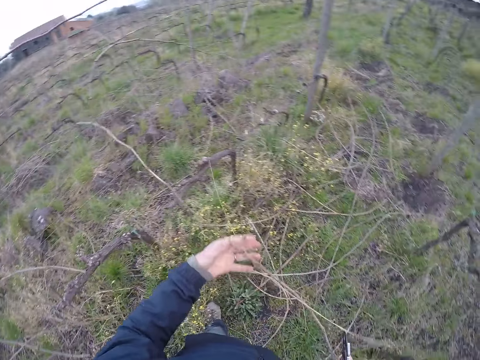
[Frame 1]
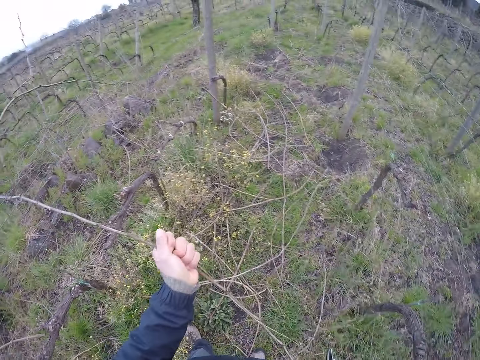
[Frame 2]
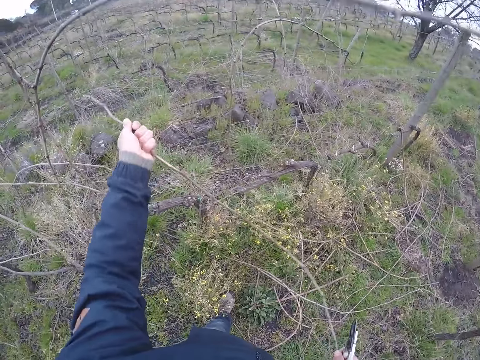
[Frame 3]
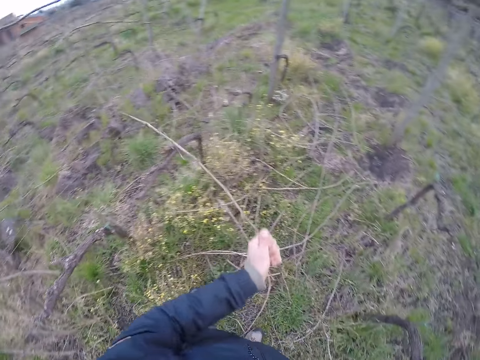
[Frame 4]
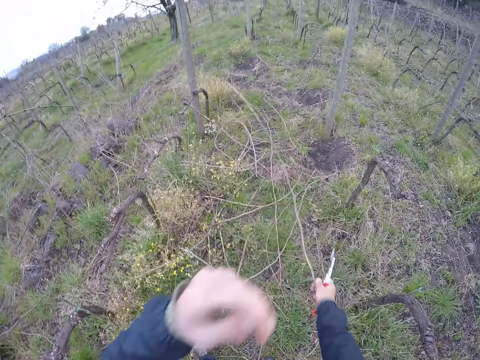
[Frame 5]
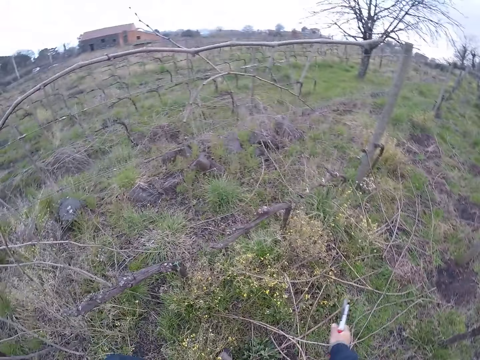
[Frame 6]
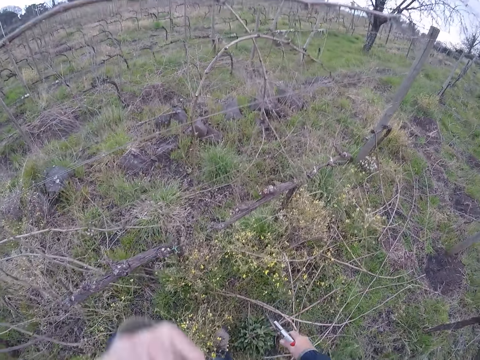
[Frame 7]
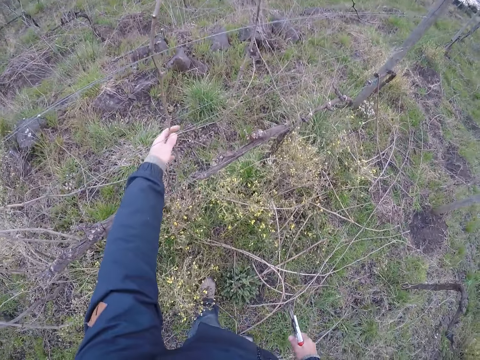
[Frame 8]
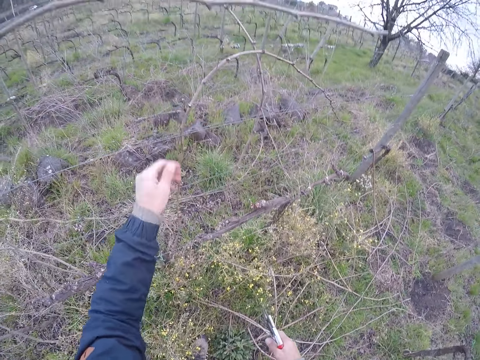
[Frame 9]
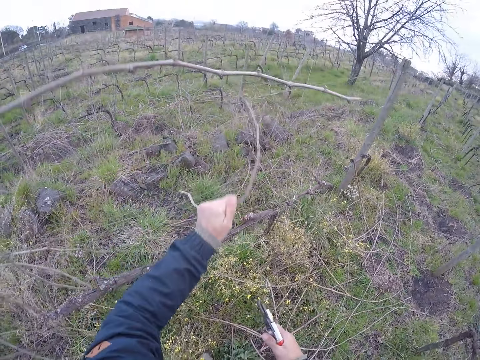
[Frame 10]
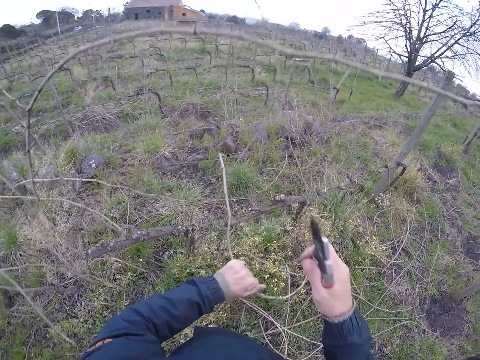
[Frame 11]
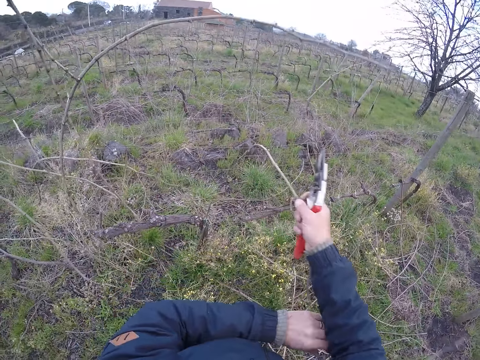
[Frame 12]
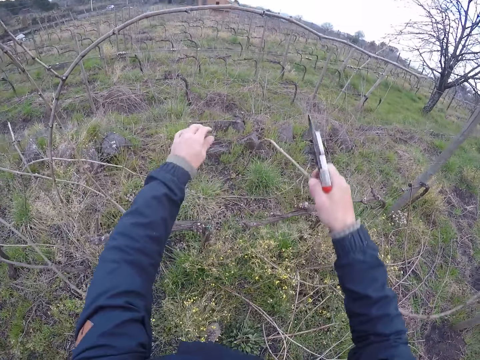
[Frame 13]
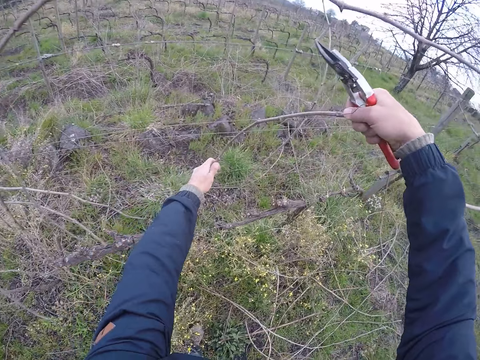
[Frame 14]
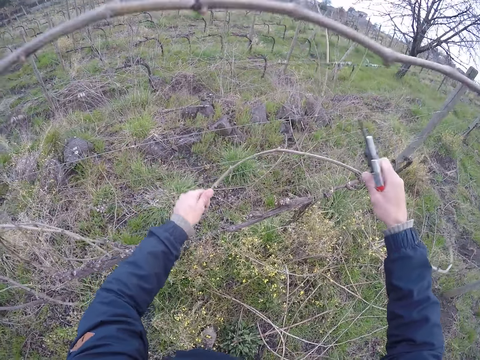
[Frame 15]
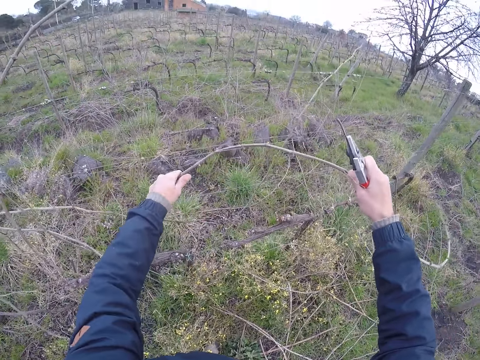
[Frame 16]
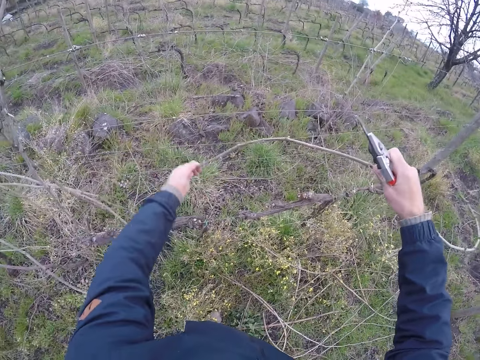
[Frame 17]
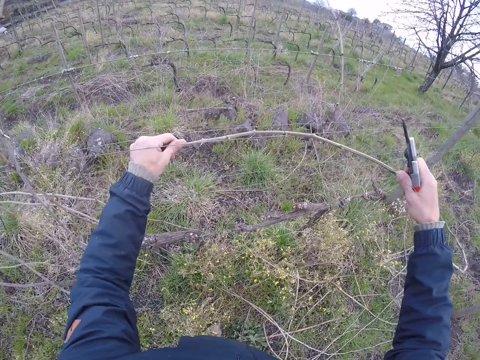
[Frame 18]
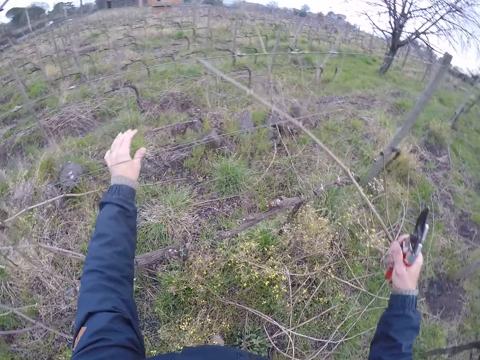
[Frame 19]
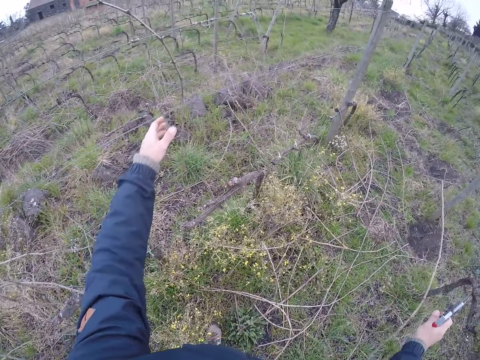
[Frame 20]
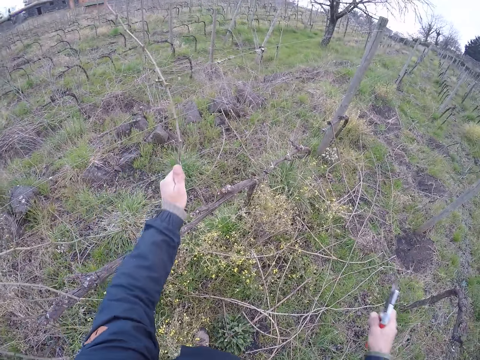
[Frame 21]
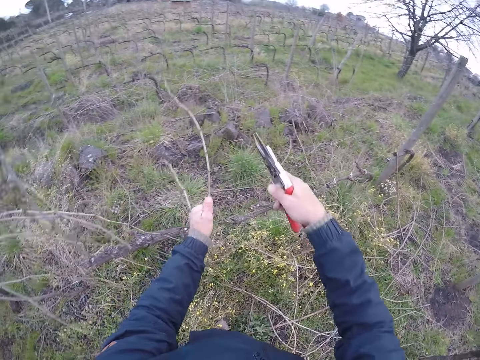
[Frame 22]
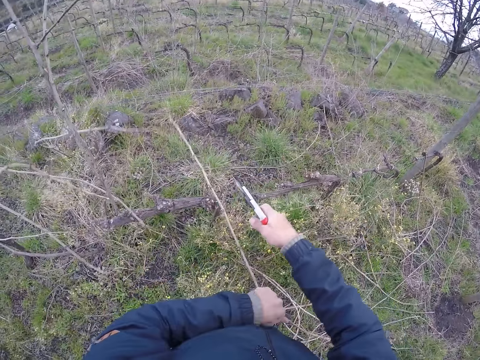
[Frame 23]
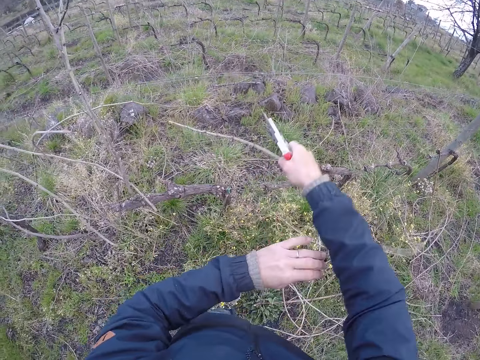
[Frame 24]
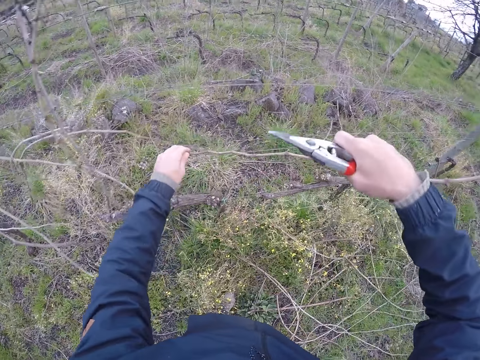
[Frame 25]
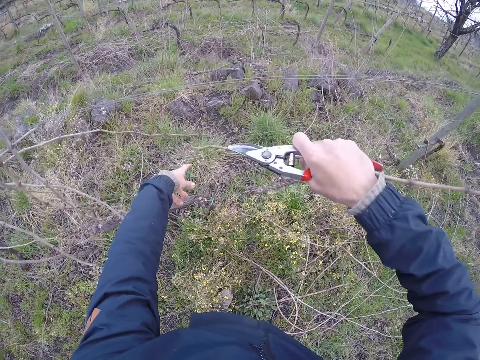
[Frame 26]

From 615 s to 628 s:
The camera wearer holds the branch. He throws the twigs on the ground with his left hand. He grabs a twig with his left hand. He pulls the twig from the fence with his left hand. He pulls the twig from the fence with both hands. He pulls the twig from the fence with his right hand. He throws the twigs on the ground with his right hand. He pulls a twig from the fence with his left hand. He pulls the twig from the fence with his right hand.

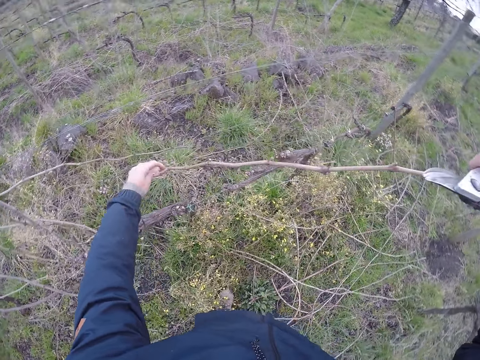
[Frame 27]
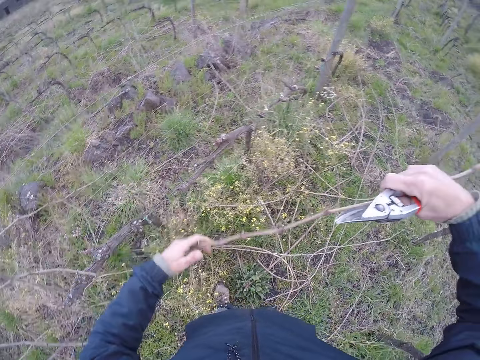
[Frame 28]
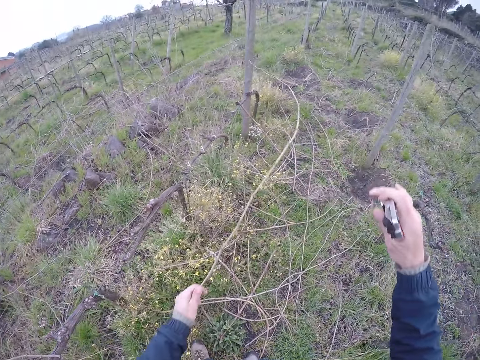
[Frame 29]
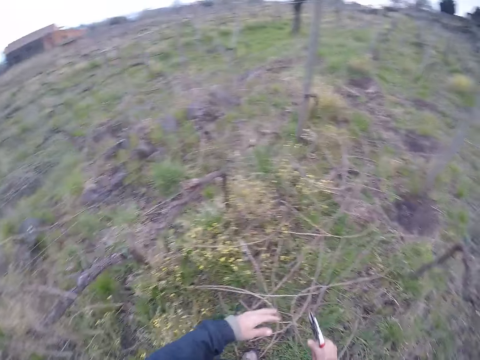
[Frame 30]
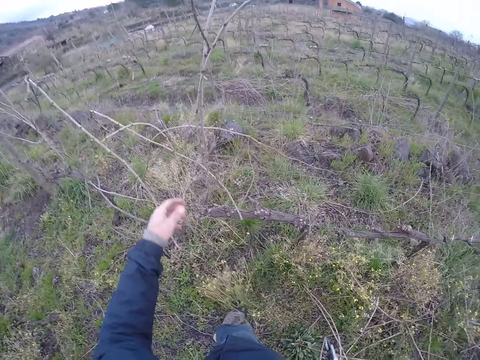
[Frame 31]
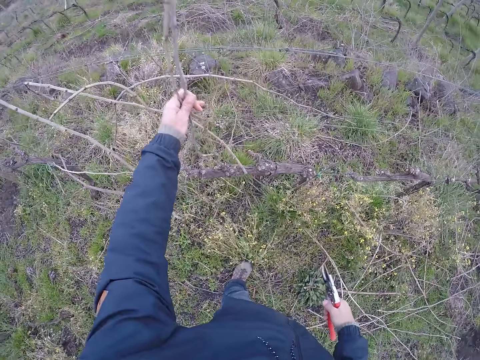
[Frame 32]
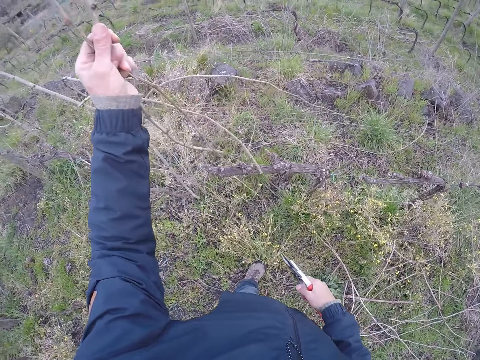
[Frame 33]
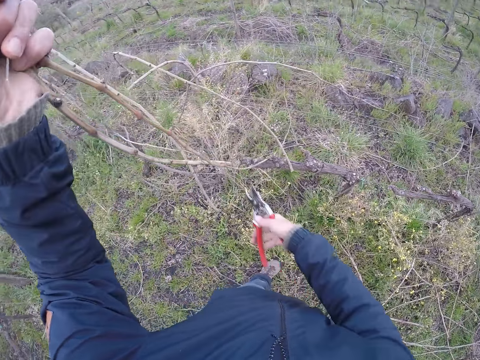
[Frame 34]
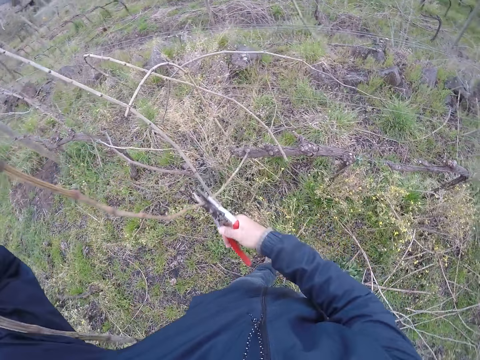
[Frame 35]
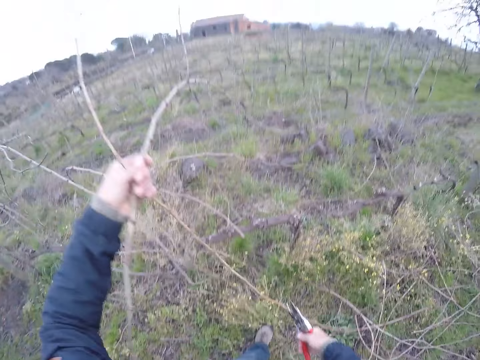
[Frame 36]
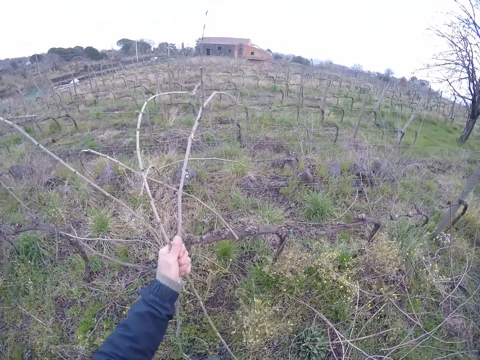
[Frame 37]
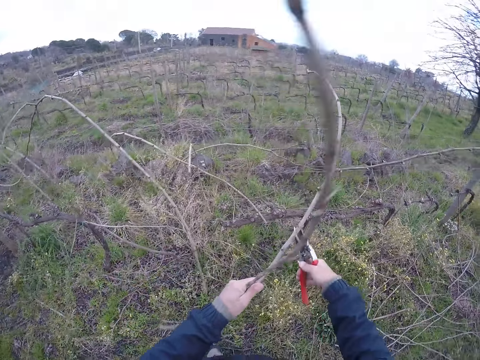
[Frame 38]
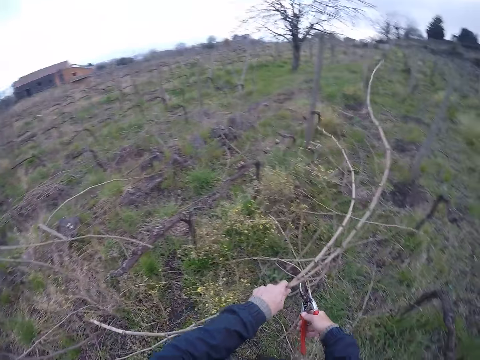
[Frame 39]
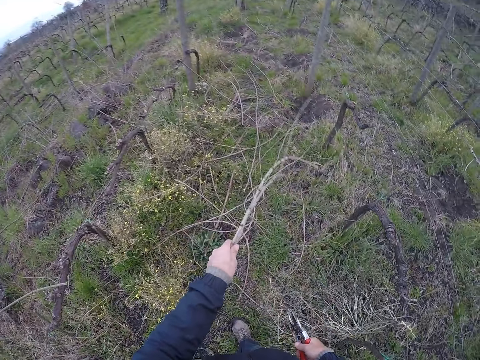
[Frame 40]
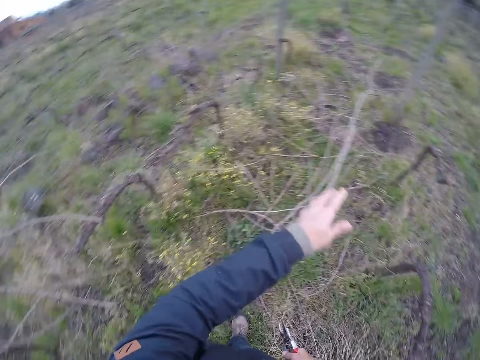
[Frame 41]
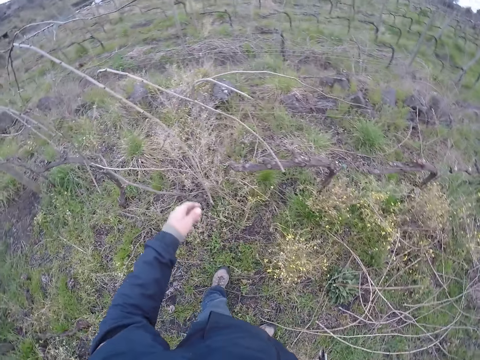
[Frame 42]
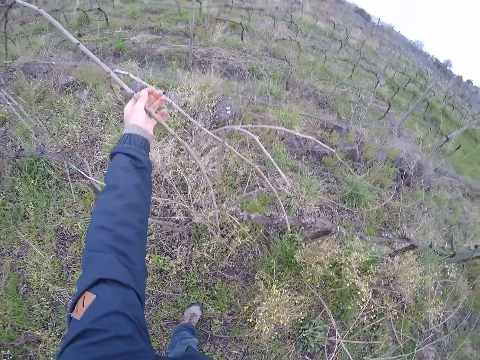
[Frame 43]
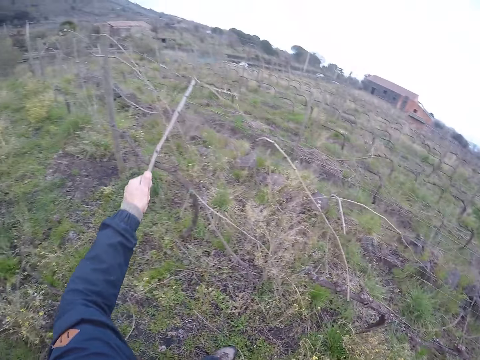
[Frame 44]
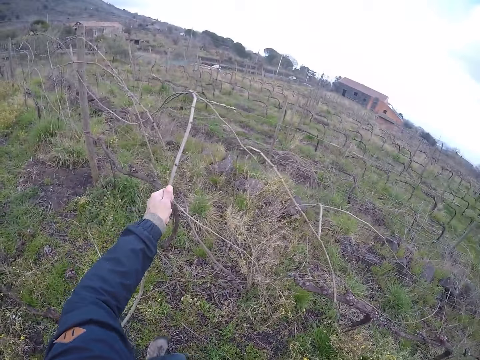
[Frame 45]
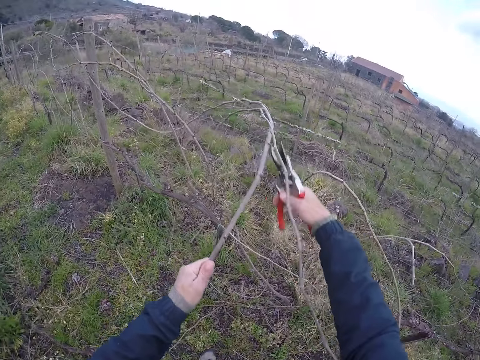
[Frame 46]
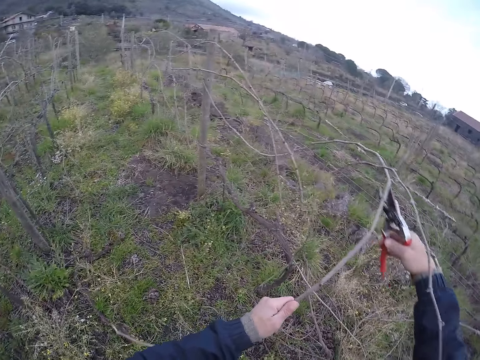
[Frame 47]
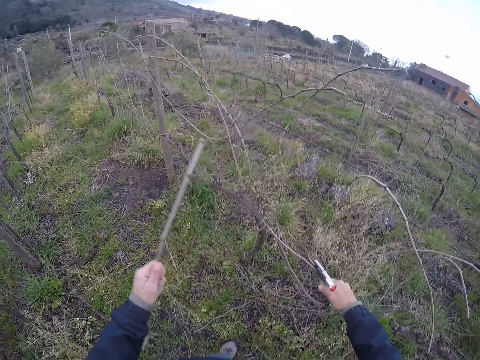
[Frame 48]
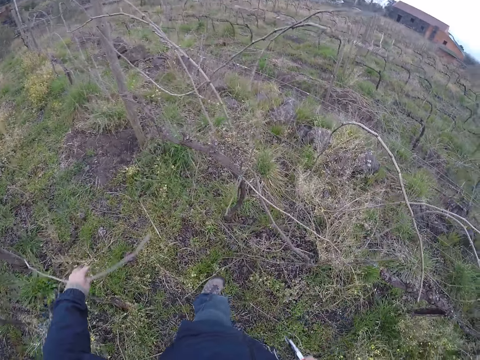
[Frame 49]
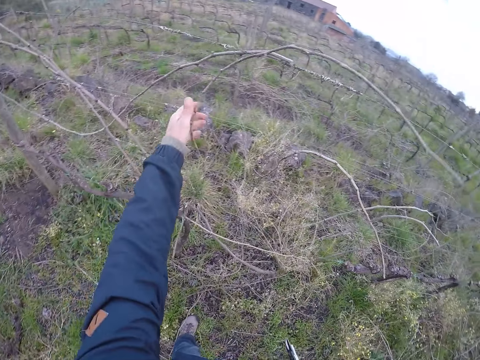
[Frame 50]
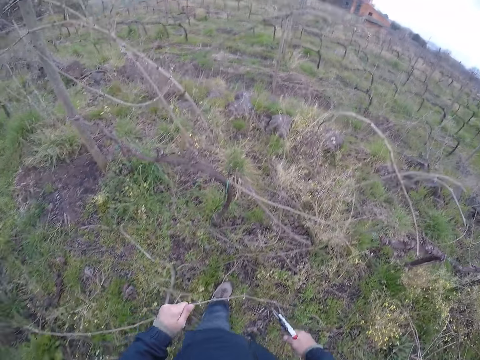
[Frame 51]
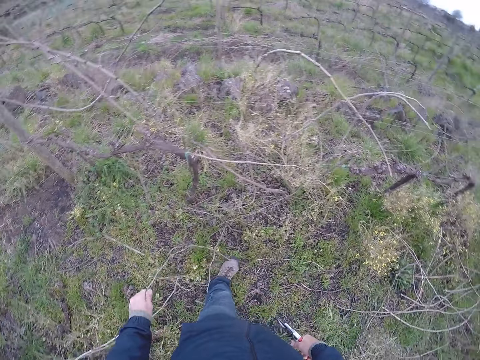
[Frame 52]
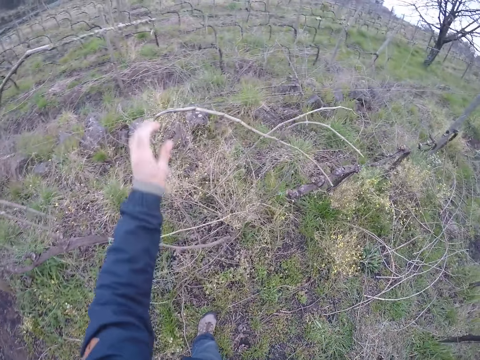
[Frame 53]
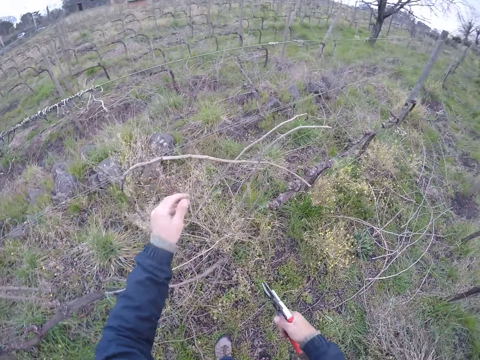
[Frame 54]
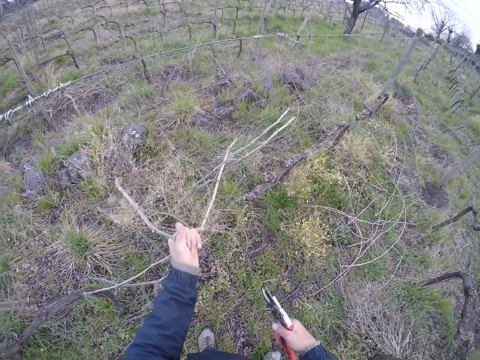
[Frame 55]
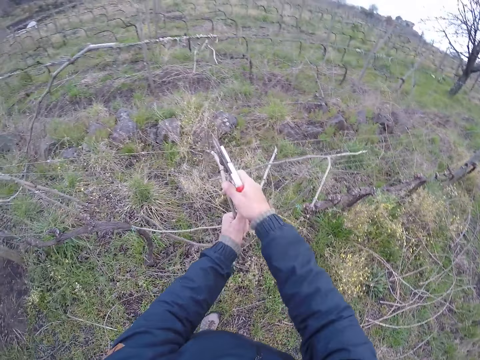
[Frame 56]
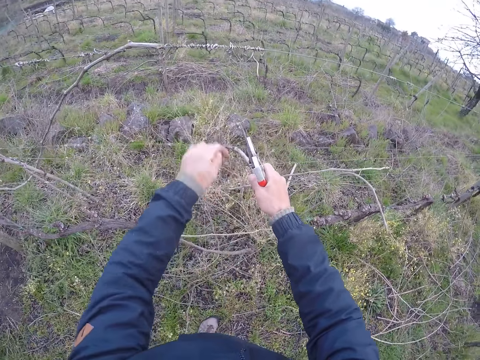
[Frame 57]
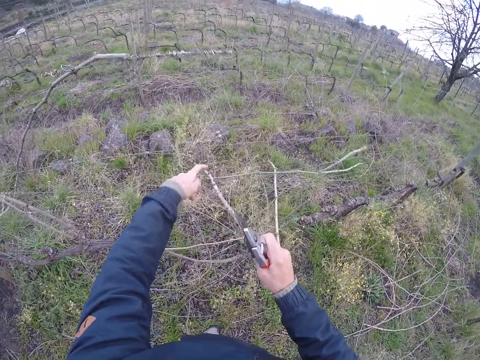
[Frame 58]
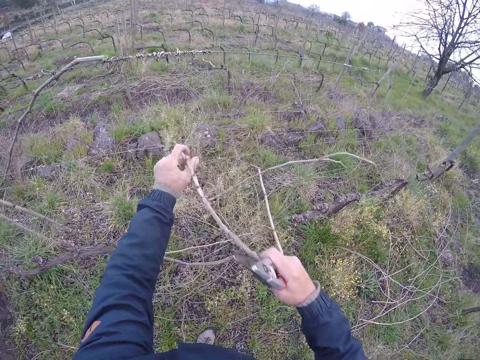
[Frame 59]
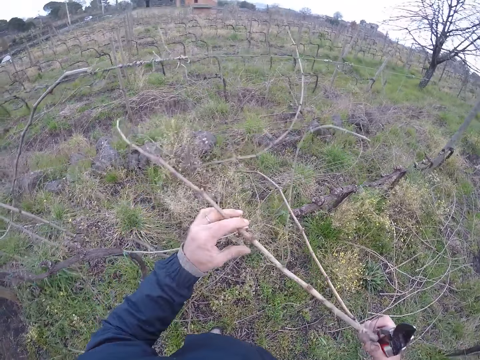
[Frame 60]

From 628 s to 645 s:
The camera wearer throws the twigs on the ground with his left hand. He pulls two twigs from the fence with his left hand. He holds the branch. He clips the twigs with the pruner in his right hand. He throws the twigs on the ground with his left hand. He holds the branch. He pulls a twig from the fence with his left hand. He cuts the twig with the pruner in his right hand. He throws the twigs on the ground with his left hand. He pulls a twig from the fence with his left hand. He throws the twigs on the ground with his left hand. He pulls a twig from the fence with his left hand. He pulls the twig from the fence with both hands. He holds the branch.
